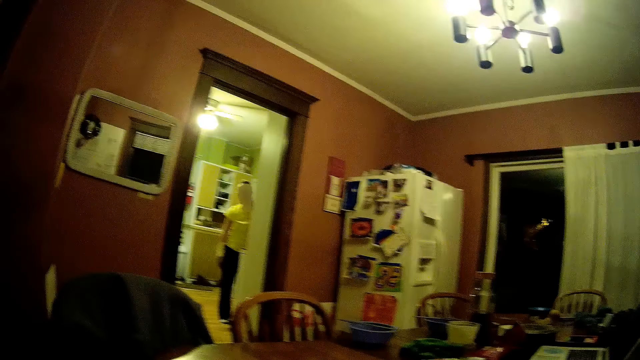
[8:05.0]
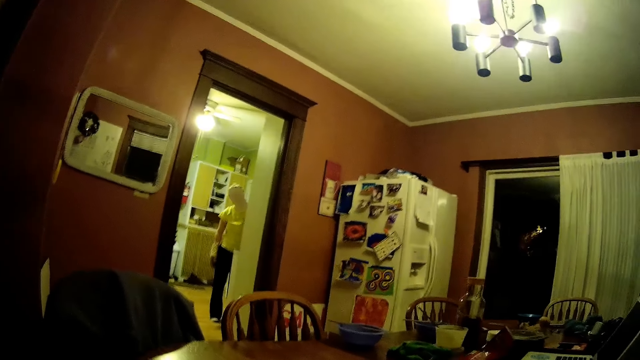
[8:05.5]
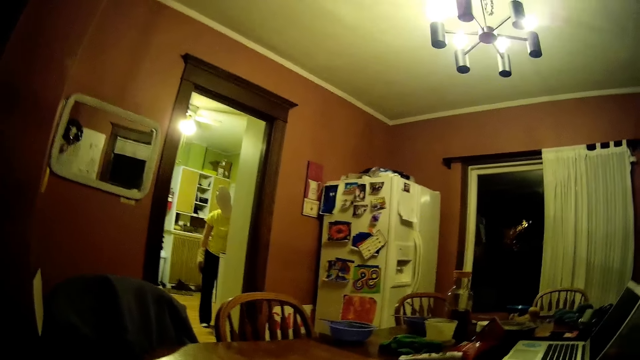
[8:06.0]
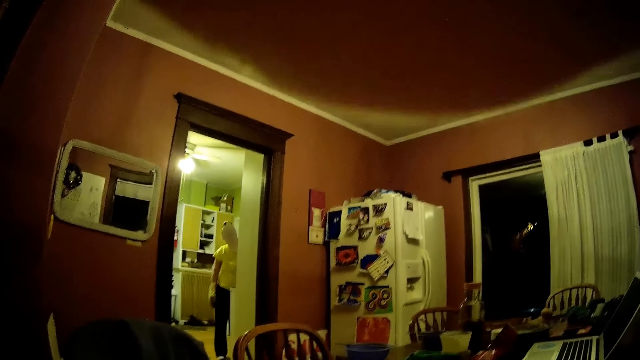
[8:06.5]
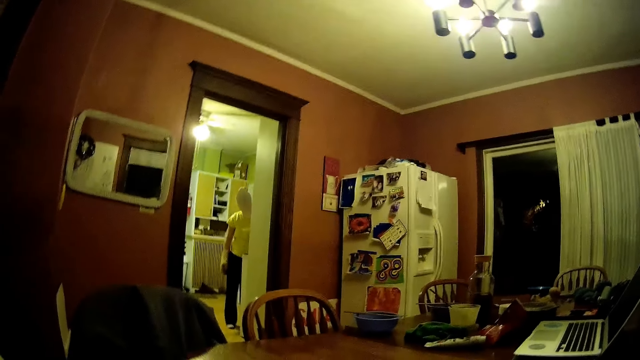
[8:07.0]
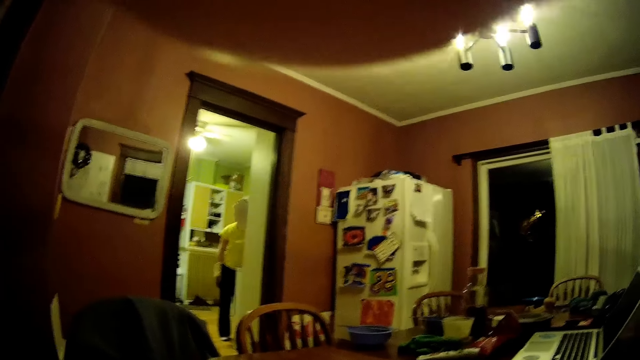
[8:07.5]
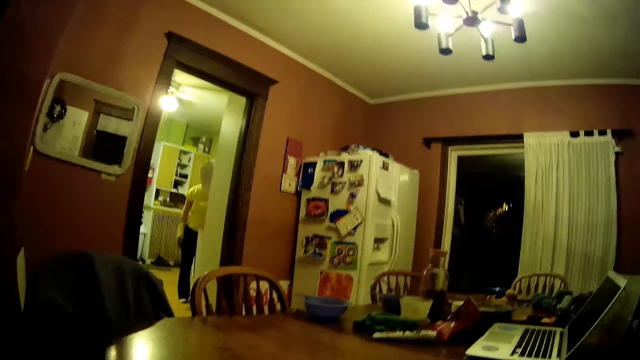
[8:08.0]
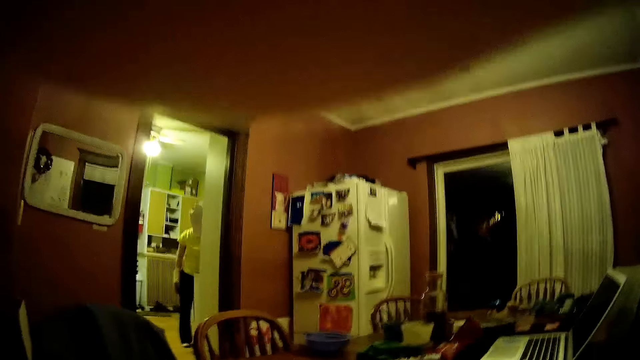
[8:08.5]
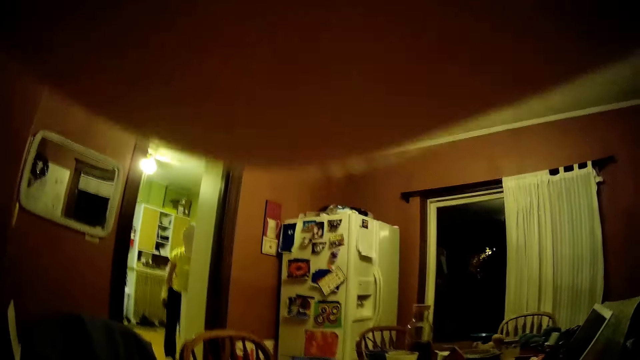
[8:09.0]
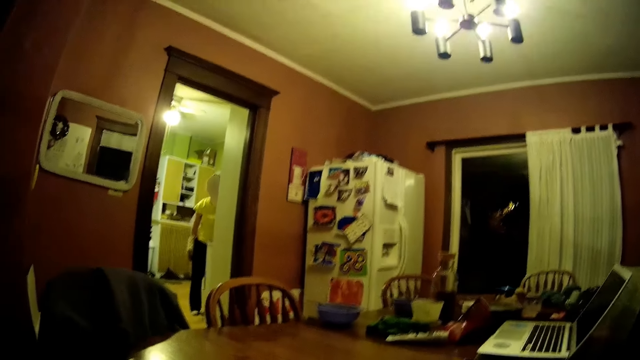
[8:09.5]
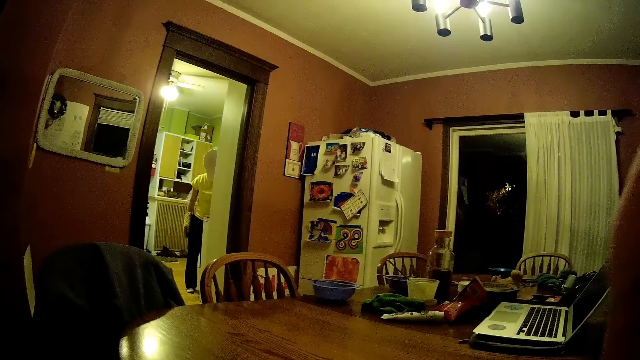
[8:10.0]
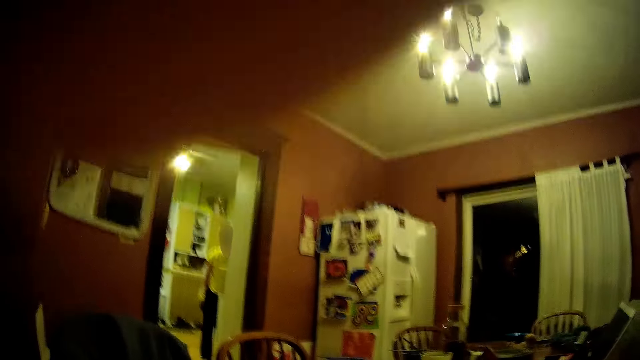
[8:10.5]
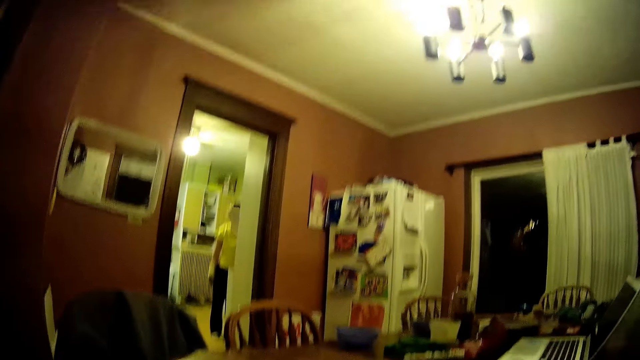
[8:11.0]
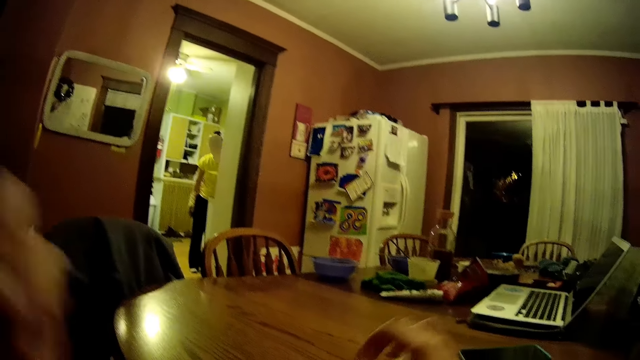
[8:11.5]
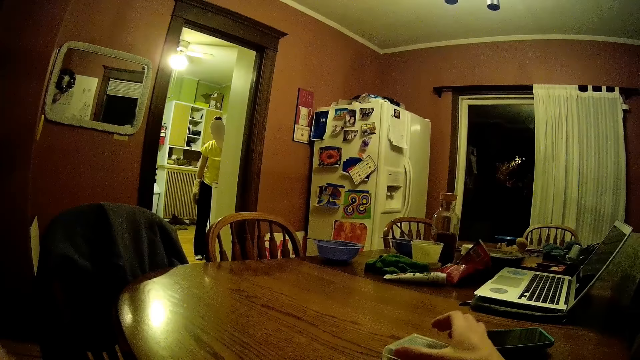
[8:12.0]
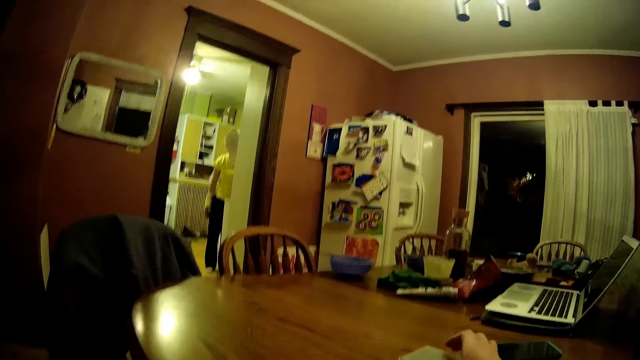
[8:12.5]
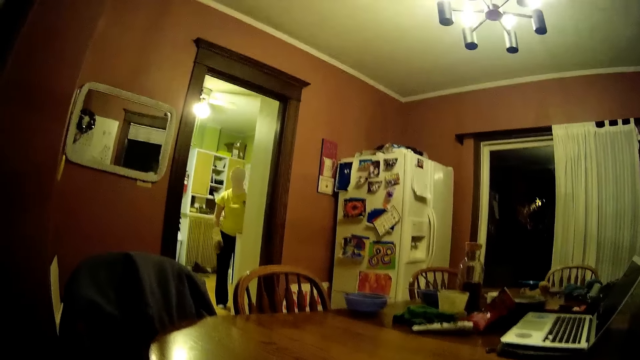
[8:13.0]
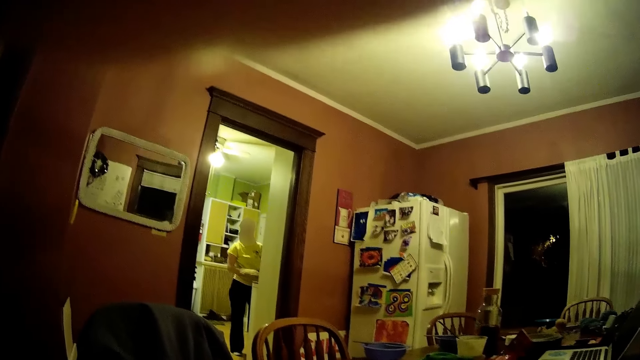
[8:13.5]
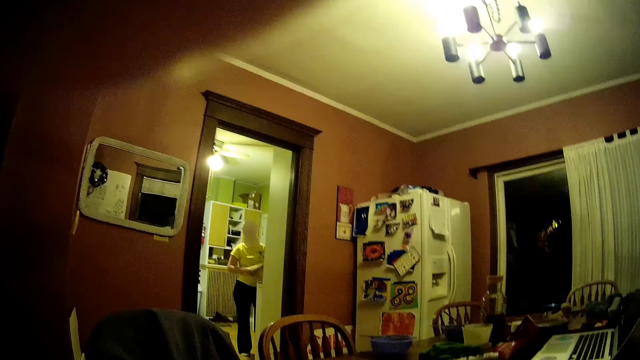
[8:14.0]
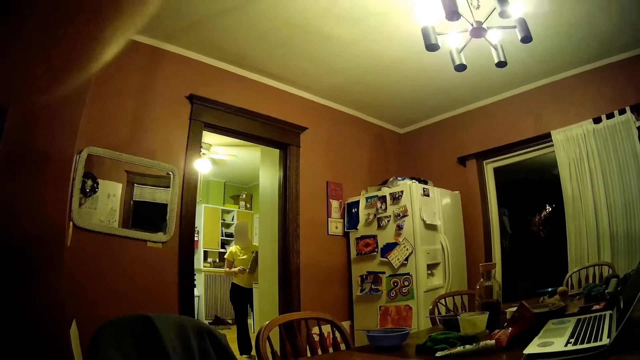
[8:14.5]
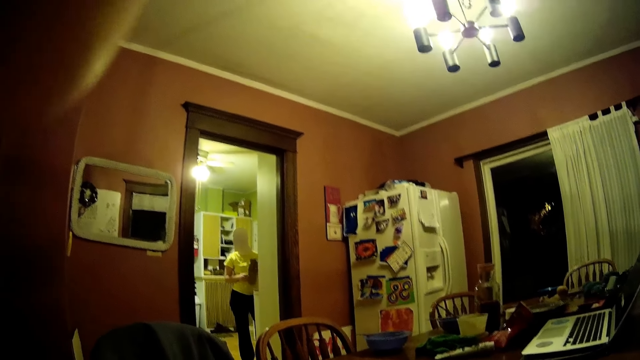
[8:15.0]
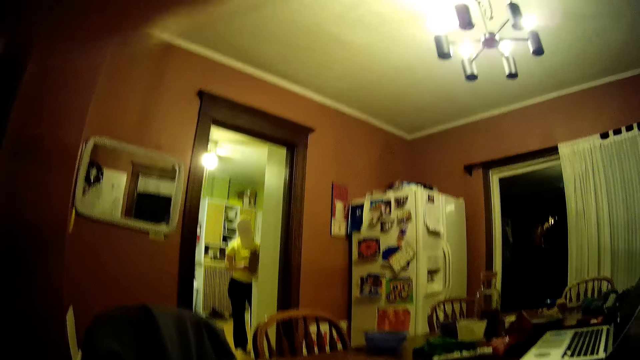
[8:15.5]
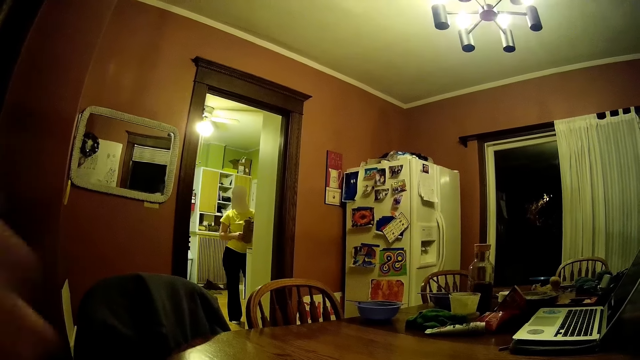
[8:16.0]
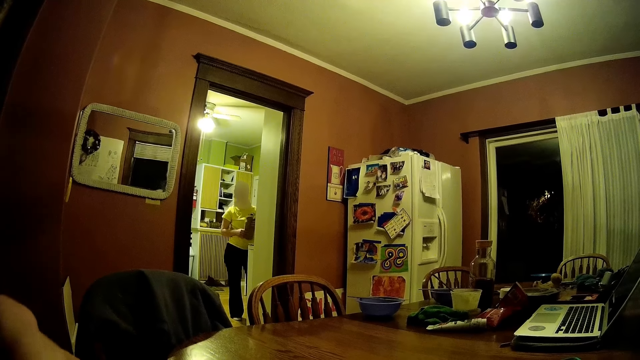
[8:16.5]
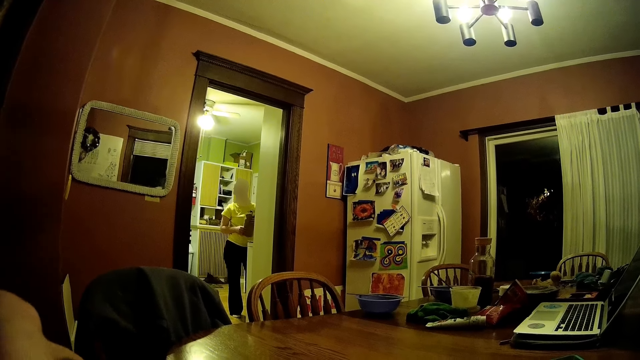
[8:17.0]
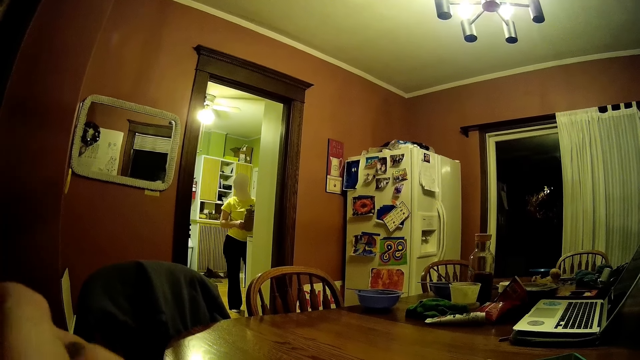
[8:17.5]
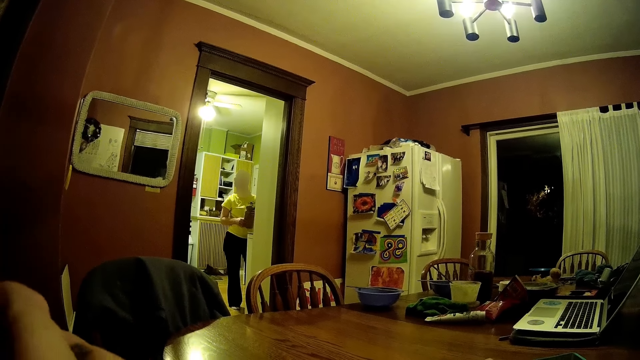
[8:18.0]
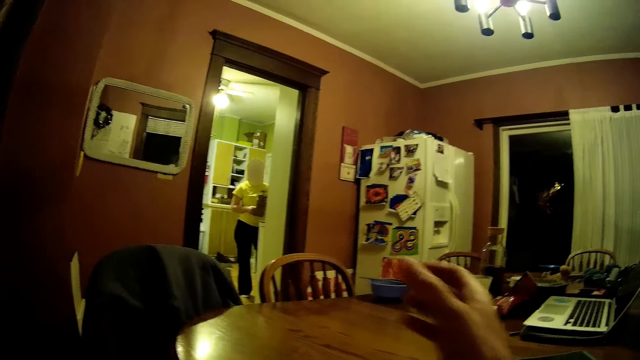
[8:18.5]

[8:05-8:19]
The camera wearer moves hands. She picks a set of cards on the dining table with her right hand. A woman holds a tray with both hands in the kitchen.

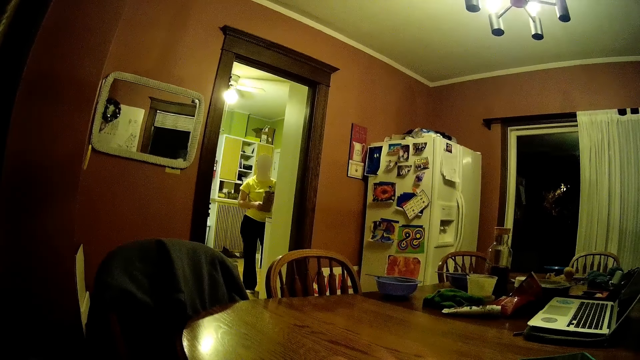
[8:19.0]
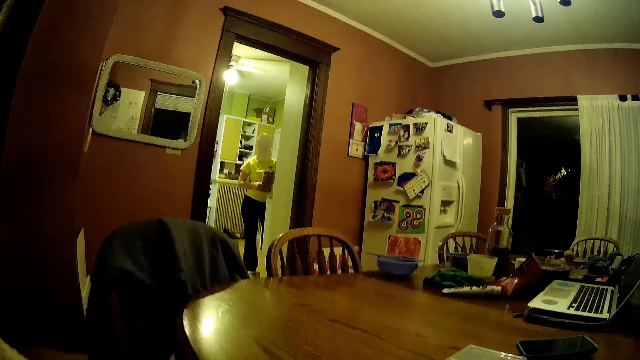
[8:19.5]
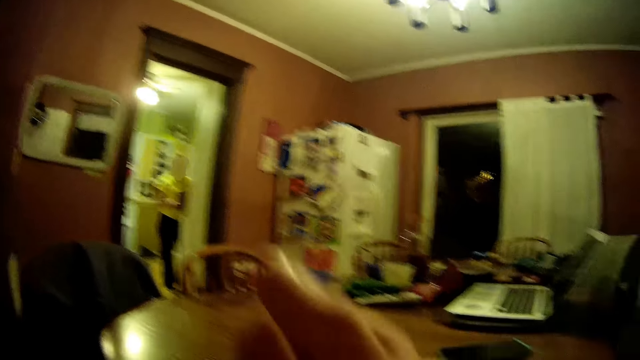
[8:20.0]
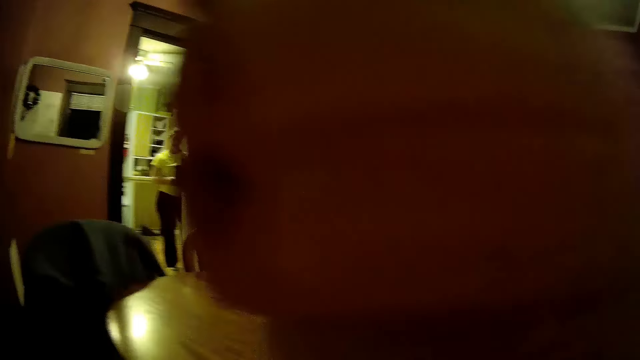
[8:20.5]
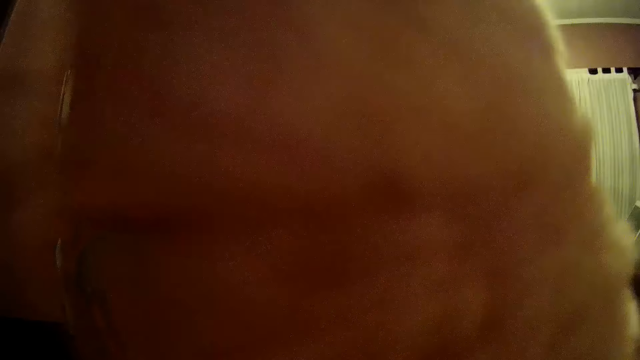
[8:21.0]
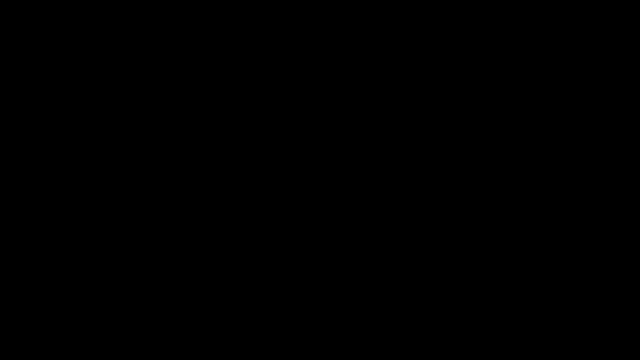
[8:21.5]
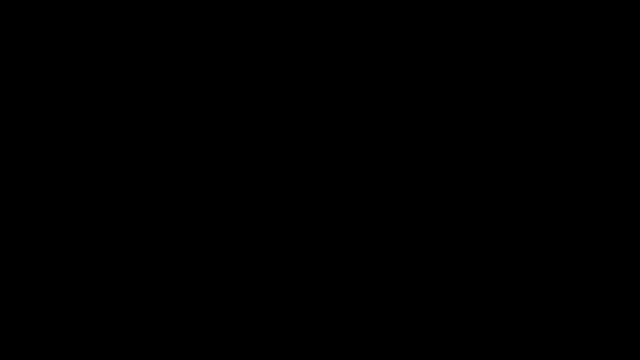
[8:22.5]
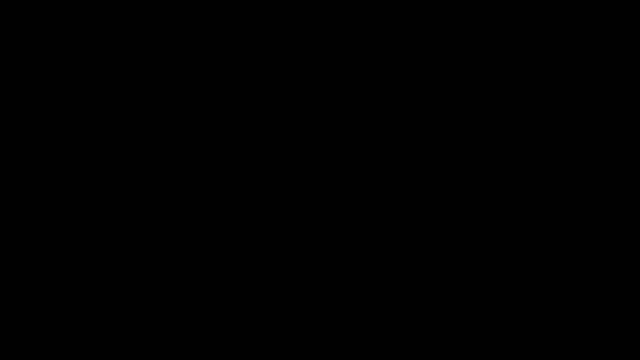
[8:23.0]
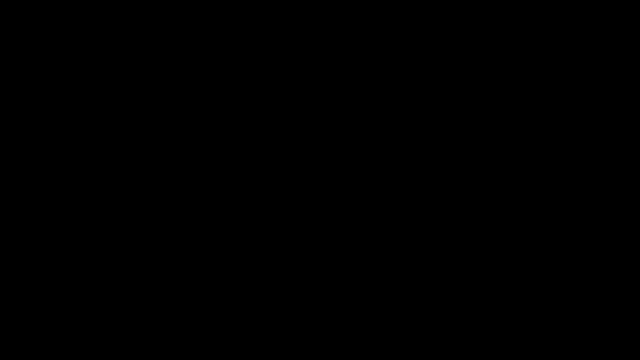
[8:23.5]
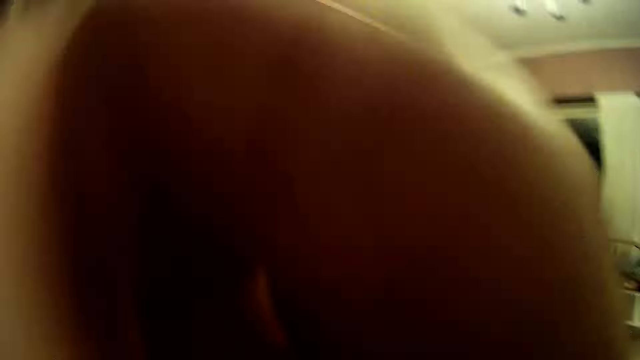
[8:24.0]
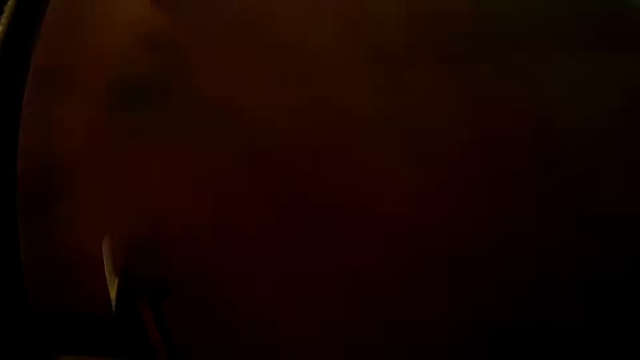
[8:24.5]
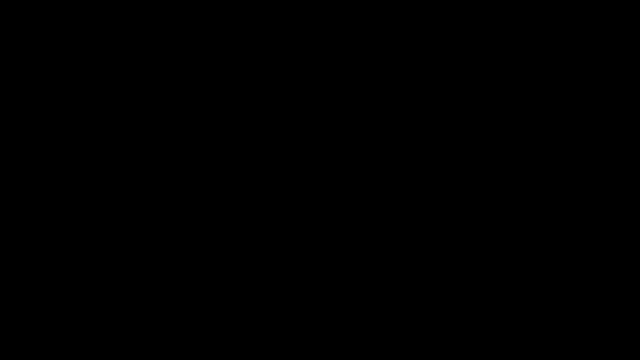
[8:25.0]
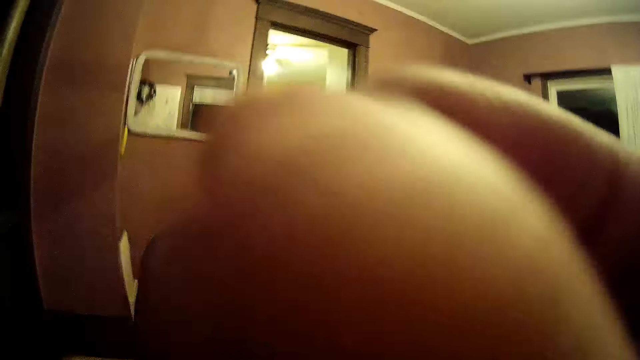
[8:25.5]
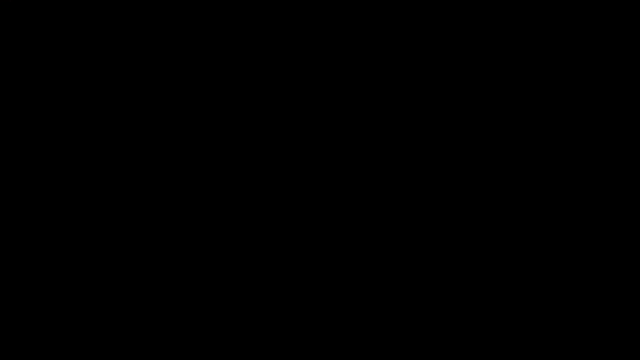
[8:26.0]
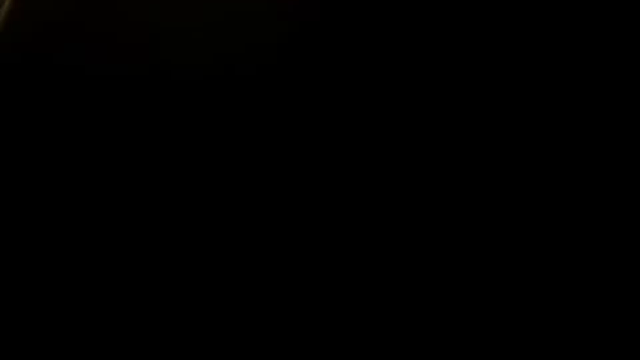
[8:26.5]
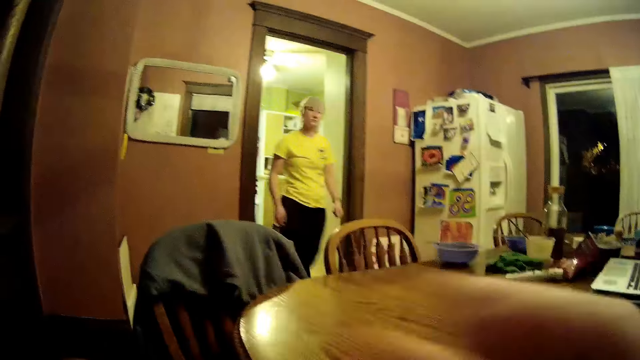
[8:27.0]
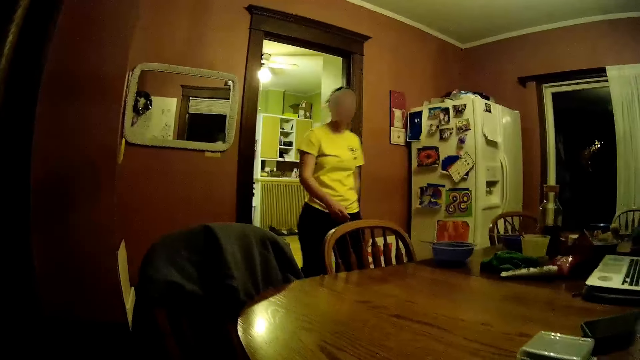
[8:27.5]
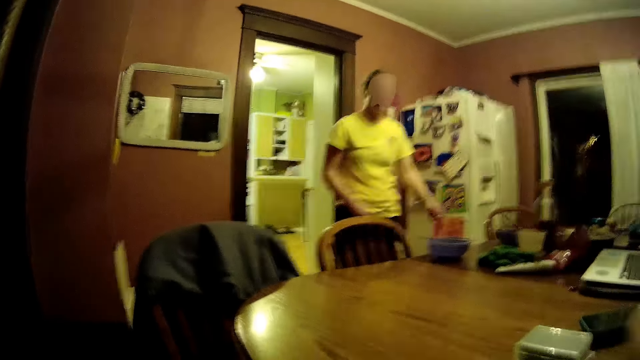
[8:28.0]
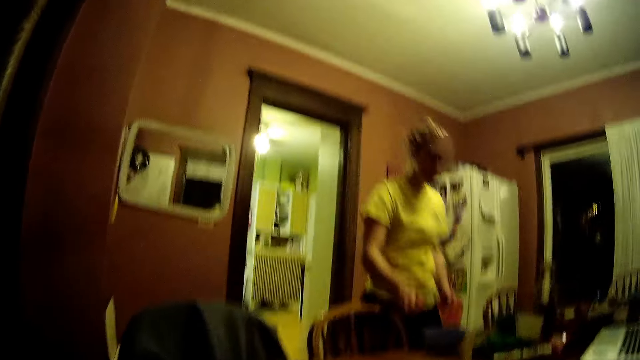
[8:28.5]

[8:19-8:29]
The camera wearer moves hands. A lady moves around. The camera wearer walks into the dining from the kitchen.
